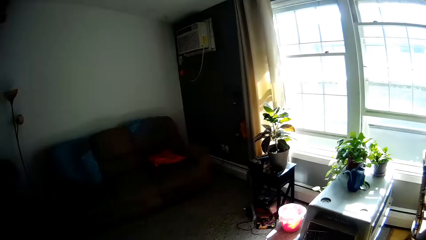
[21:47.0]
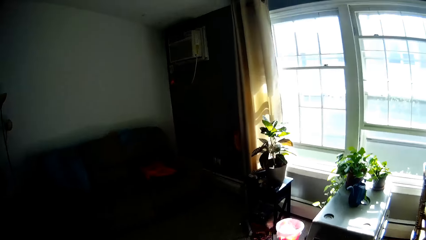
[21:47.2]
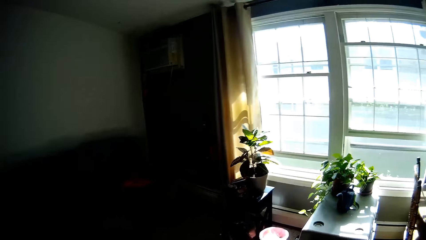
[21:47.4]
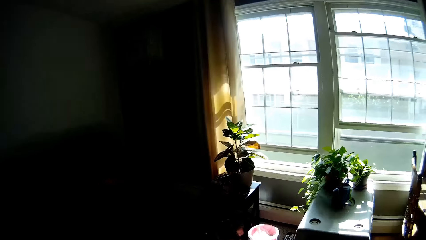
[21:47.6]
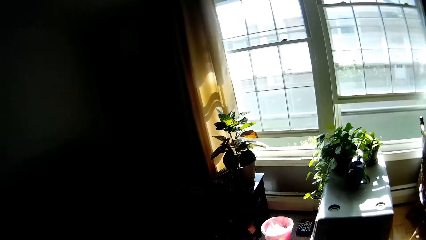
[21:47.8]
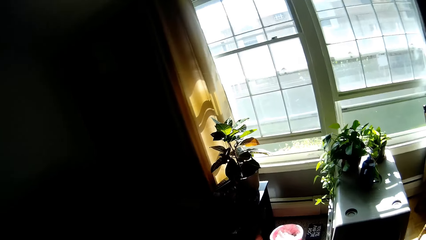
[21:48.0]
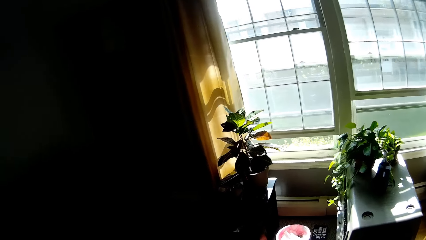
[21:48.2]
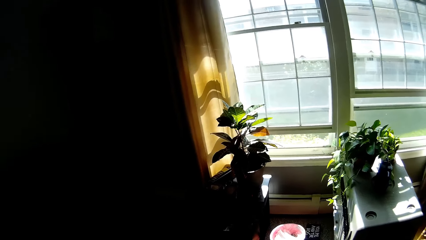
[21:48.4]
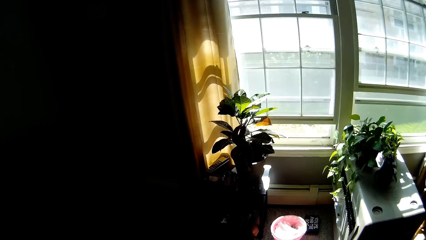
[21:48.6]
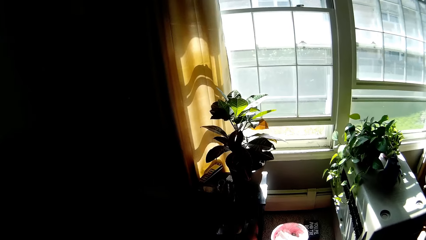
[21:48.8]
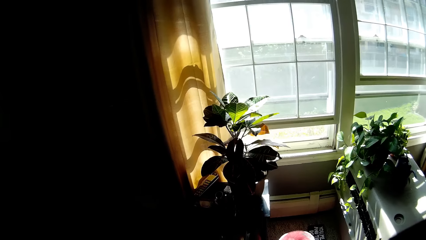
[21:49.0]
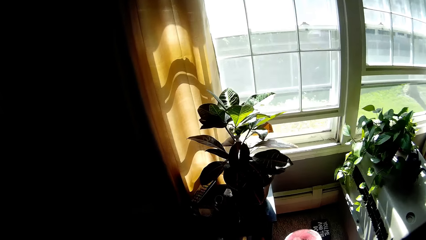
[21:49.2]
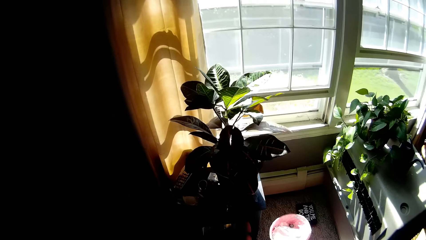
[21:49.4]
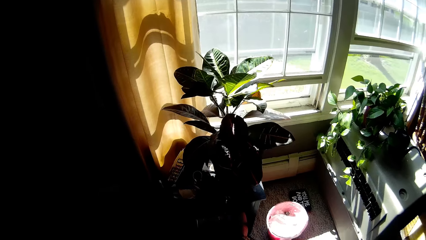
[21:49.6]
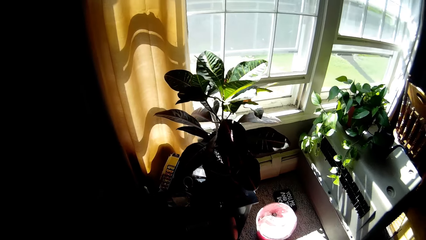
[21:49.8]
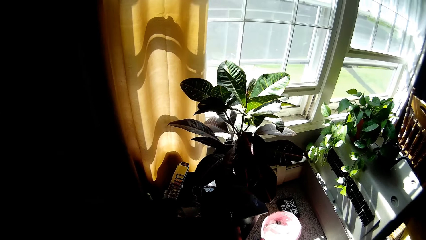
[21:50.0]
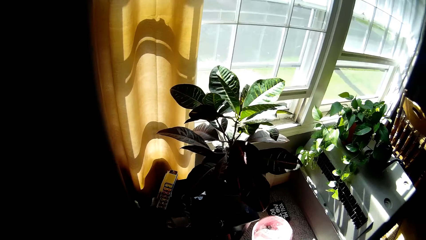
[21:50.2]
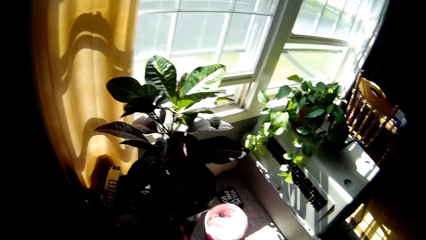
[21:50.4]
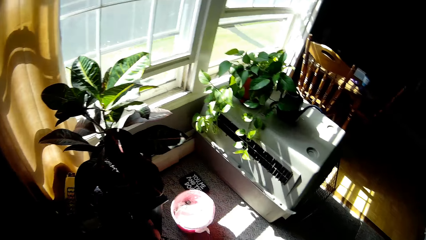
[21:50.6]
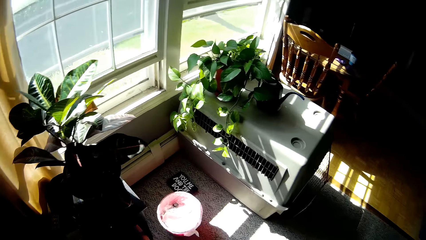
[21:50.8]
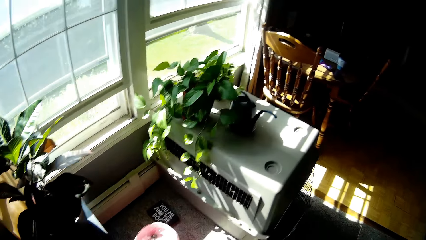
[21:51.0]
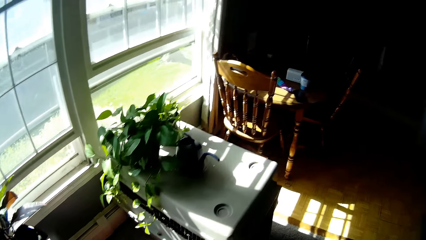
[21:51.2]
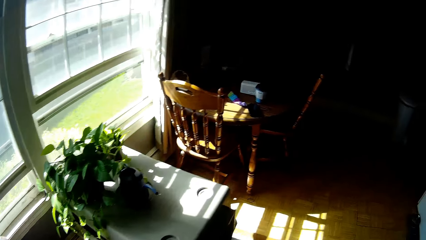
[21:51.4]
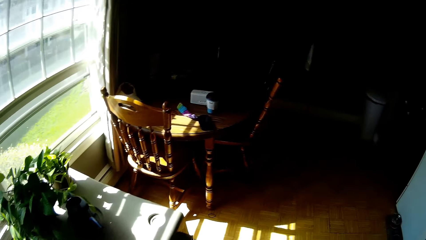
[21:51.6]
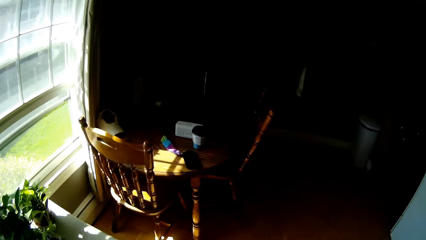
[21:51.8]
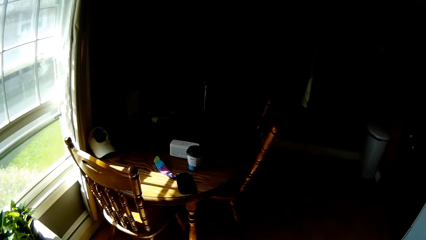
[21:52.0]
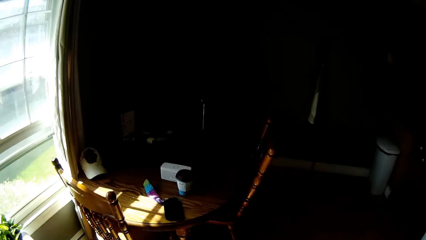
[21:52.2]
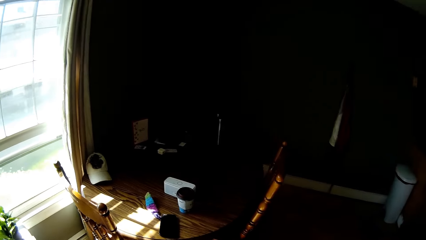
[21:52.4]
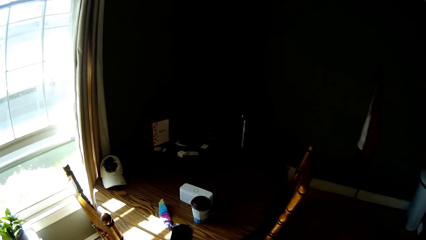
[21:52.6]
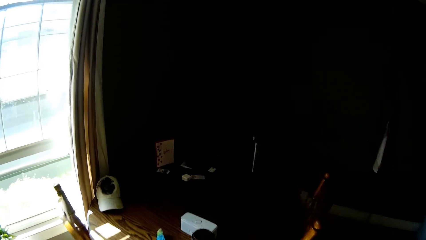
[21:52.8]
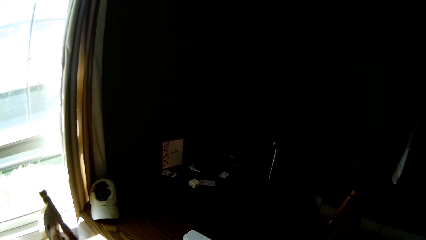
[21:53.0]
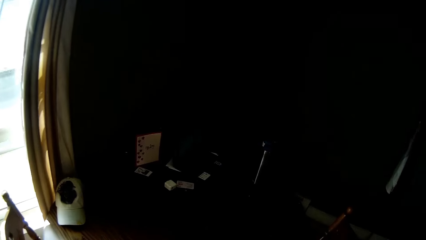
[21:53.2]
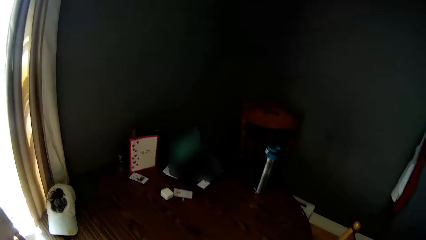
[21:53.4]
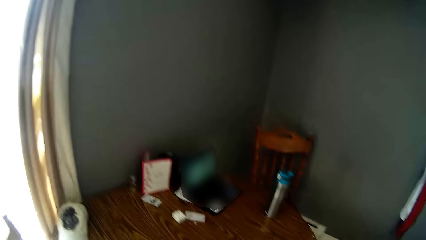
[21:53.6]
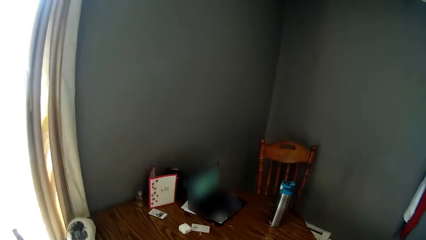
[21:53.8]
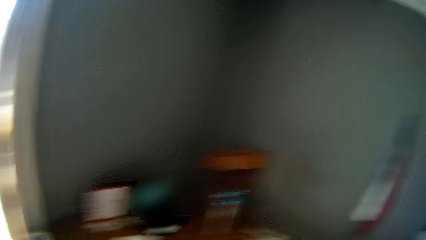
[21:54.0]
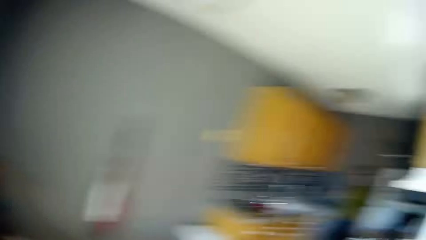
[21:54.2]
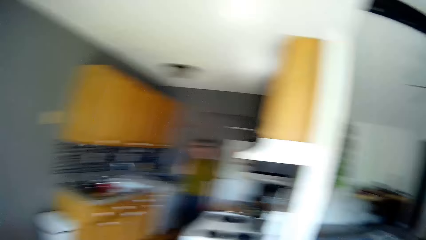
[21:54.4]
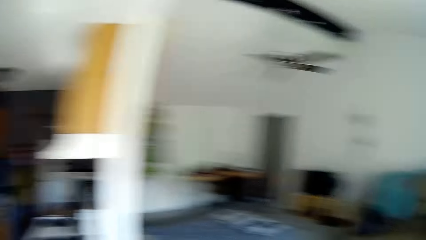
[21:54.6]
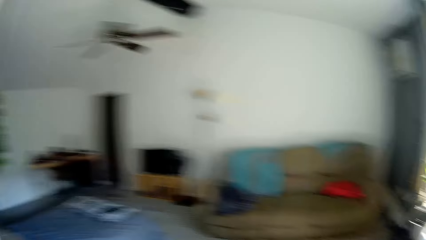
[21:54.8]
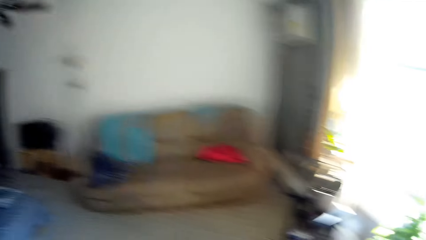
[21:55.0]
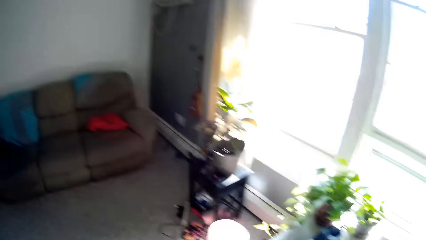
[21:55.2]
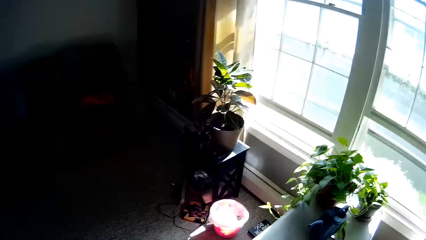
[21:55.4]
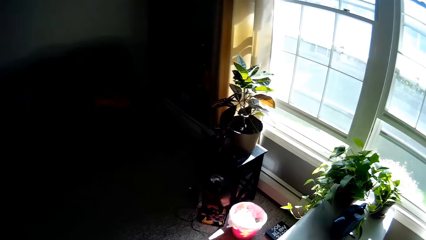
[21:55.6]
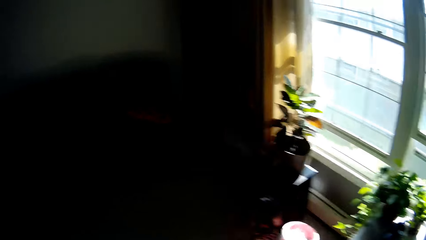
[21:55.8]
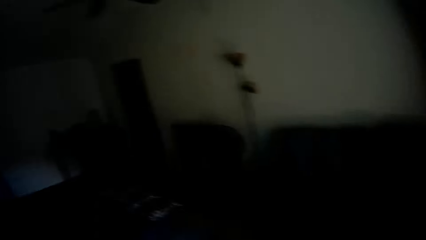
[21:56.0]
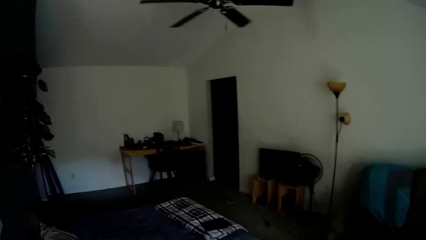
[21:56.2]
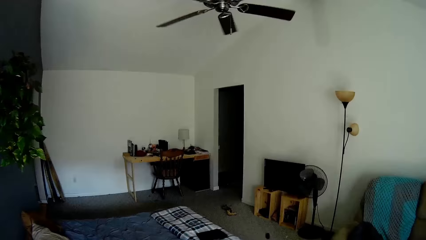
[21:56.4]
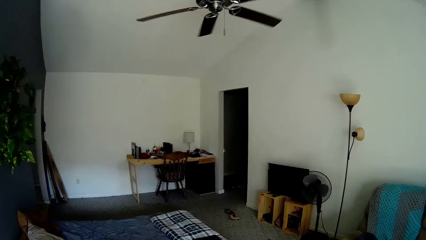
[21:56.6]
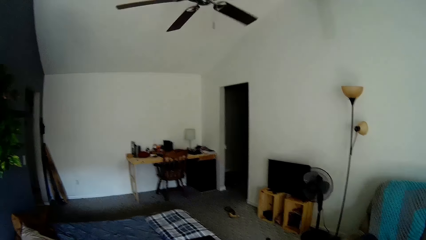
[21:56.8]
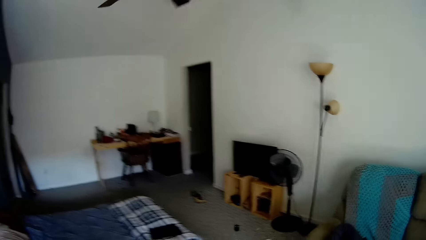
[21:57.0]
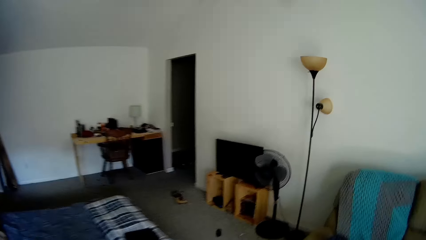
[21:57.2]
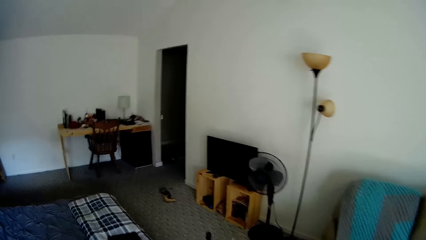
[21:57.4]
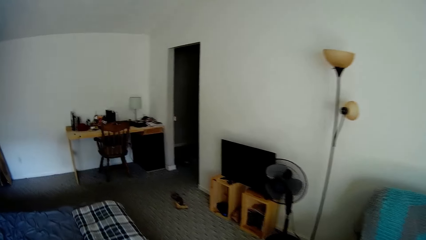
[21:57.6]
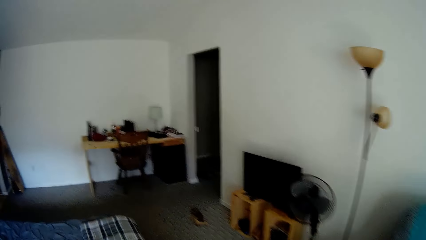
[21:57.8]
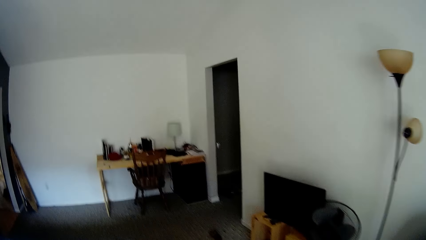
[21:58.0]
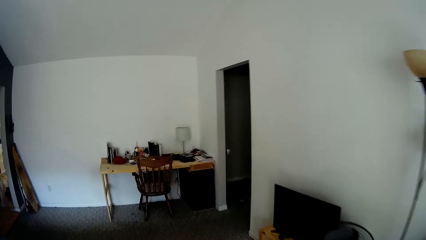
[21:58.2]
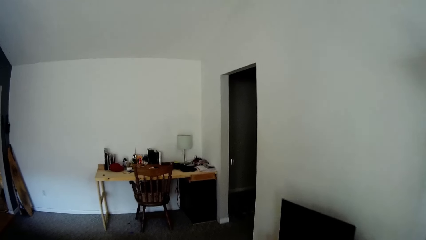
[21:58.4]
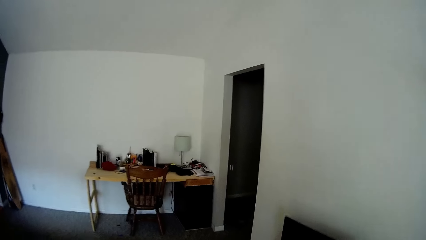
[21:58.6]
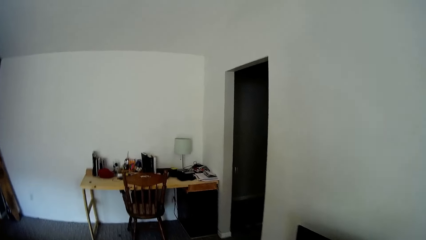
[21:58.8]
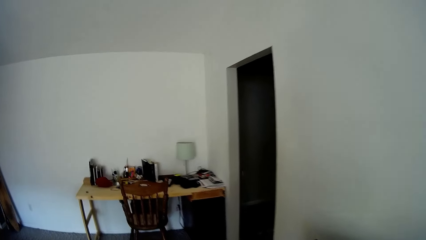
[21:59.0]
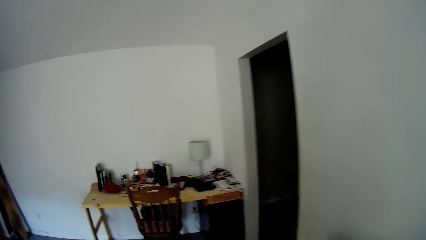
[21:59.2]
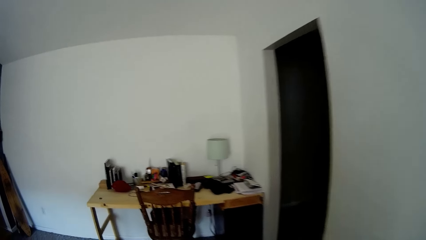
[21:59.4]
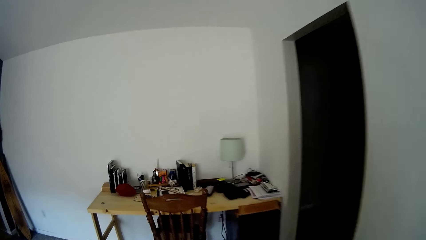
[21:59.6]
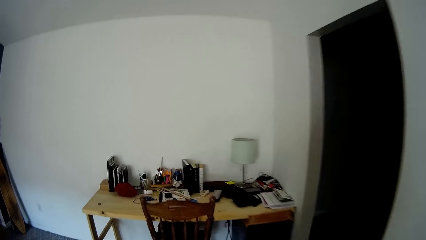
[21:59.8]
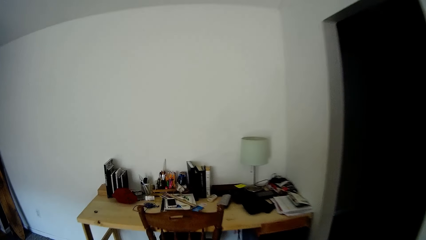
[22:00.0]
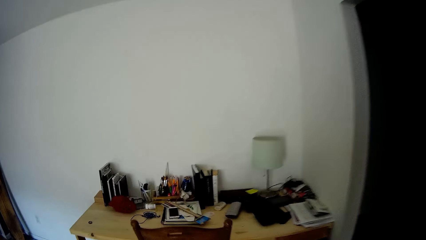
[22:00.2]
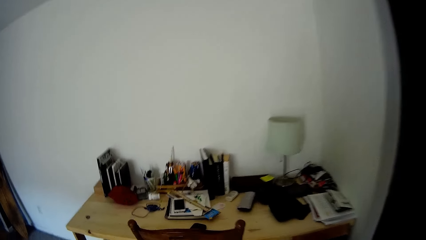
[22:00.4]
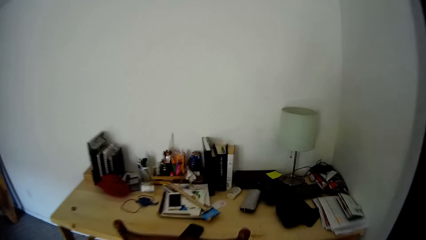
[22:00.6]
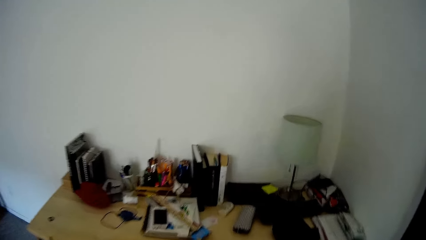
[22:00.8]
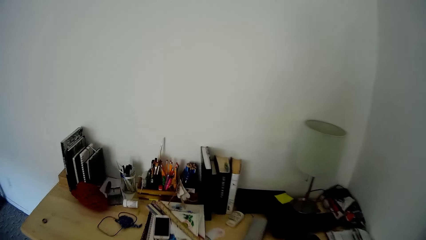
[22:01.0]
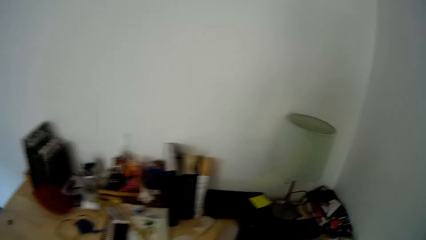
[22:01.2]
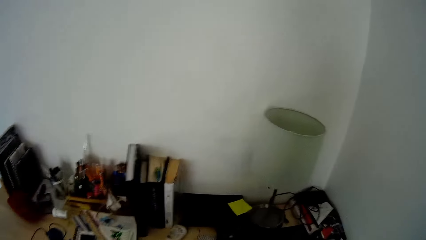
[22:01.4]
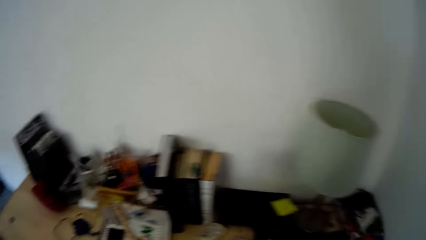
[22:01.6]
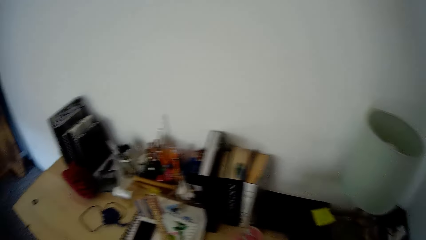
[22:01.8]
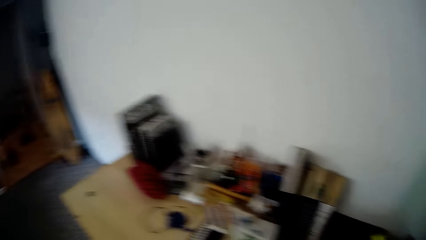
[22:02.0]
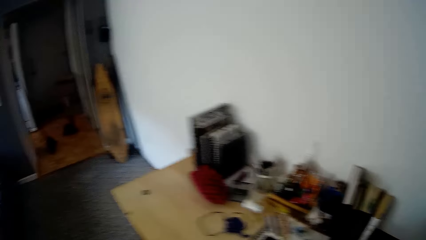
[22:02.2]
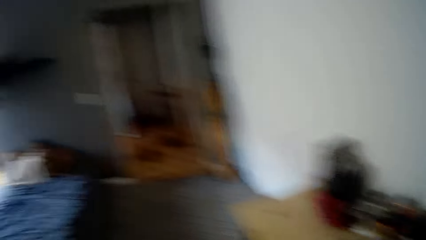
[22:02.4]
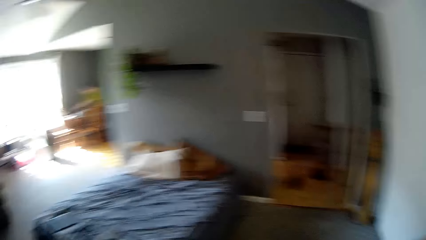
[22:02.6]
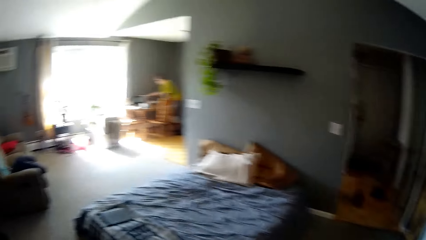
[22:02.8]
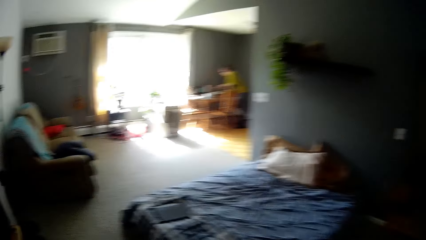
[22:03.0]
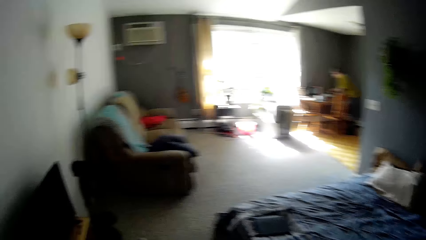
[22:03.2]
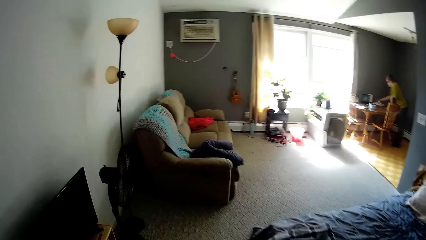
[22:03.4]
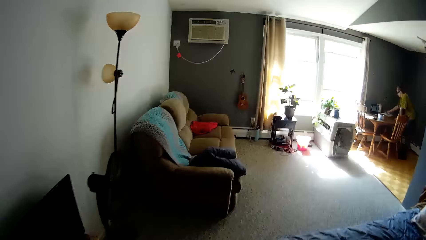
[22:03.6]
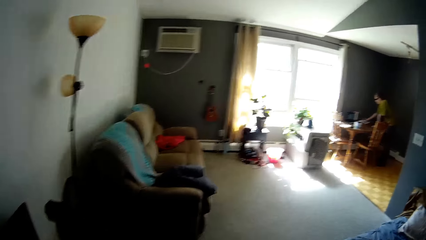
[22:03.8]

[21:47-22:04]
The camera wearer walks around the room. A lady speaks to the camera wearer.
